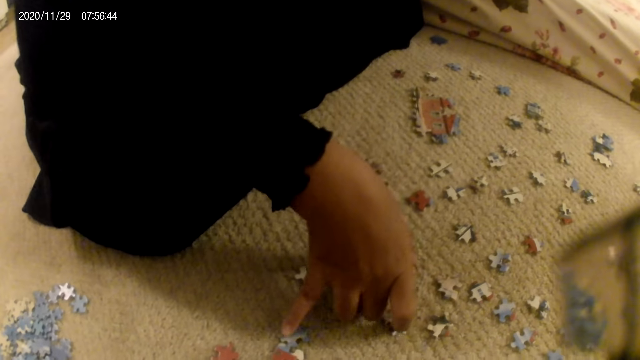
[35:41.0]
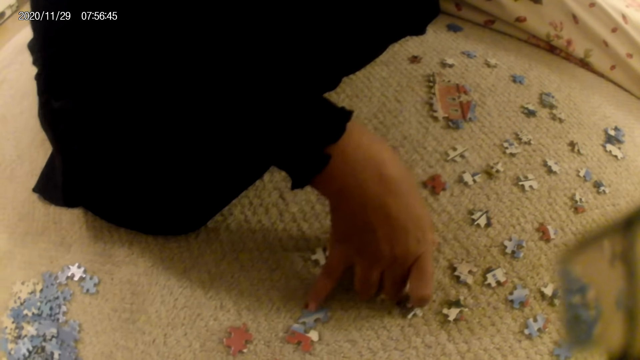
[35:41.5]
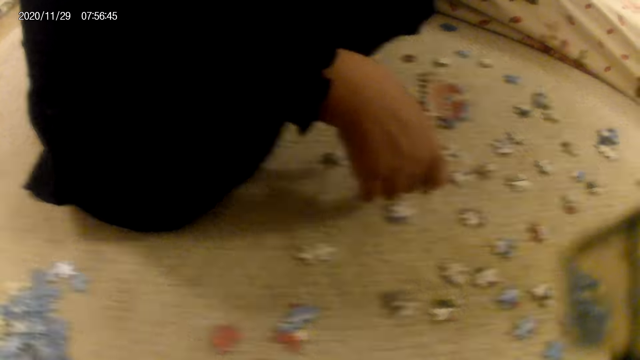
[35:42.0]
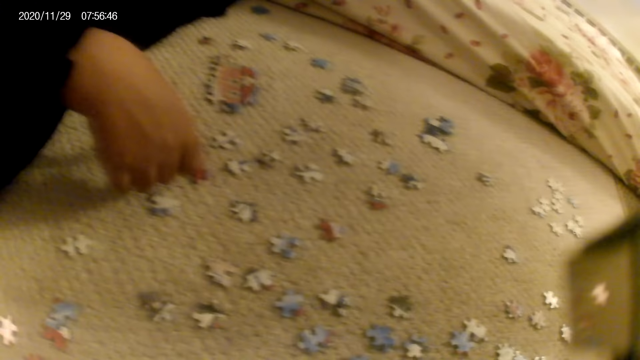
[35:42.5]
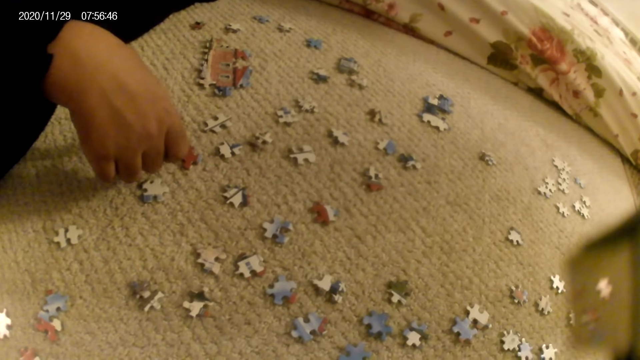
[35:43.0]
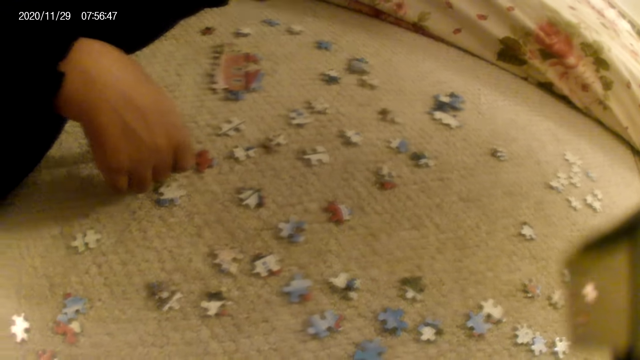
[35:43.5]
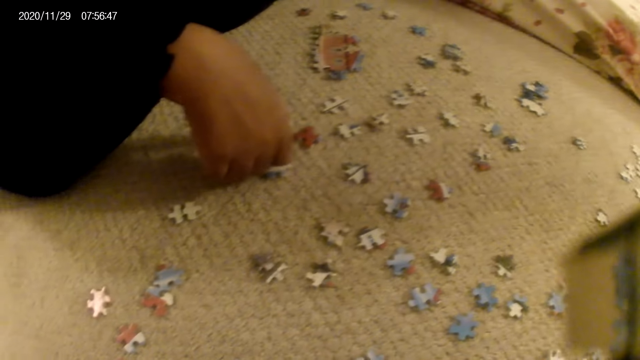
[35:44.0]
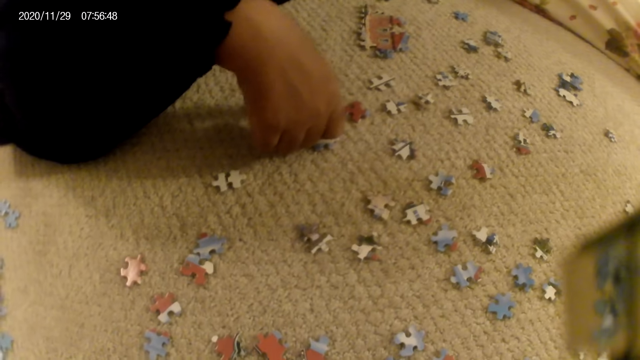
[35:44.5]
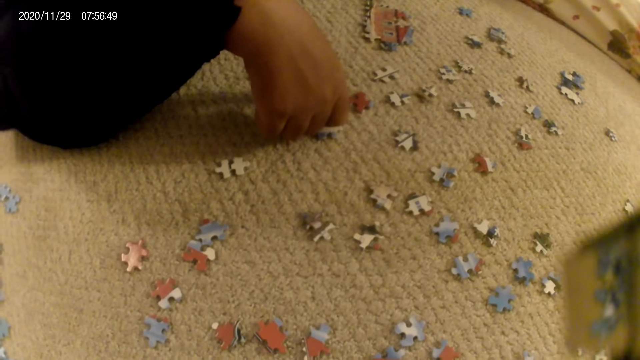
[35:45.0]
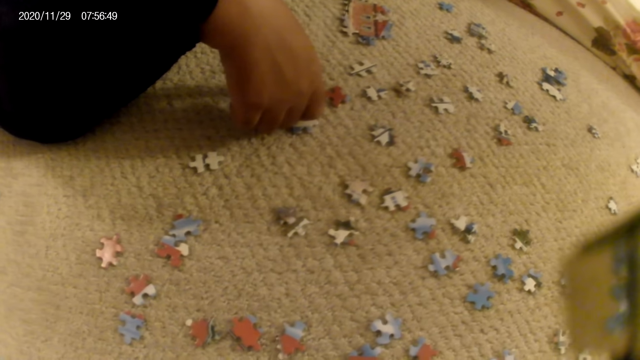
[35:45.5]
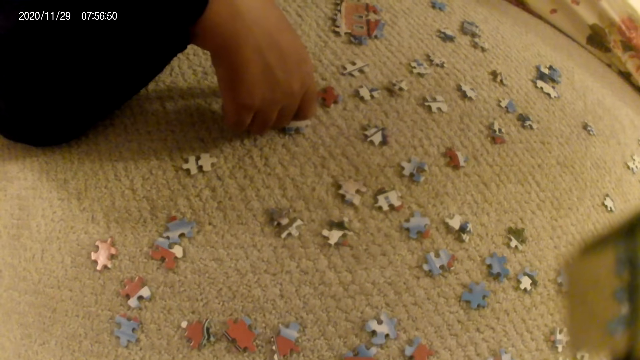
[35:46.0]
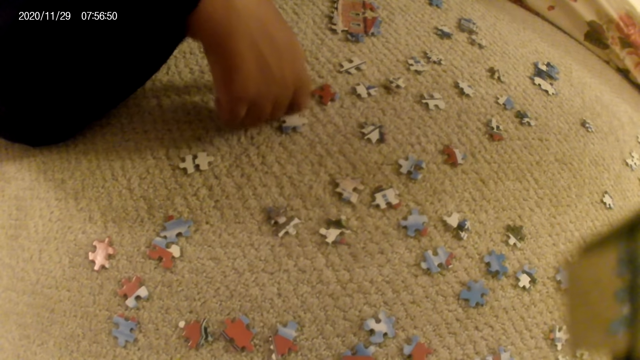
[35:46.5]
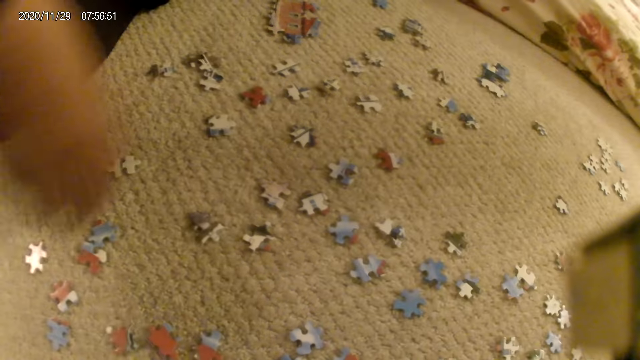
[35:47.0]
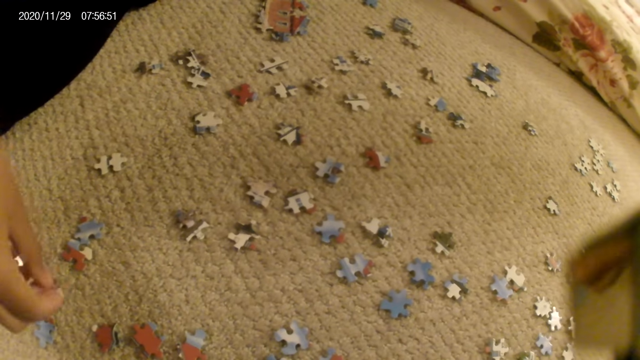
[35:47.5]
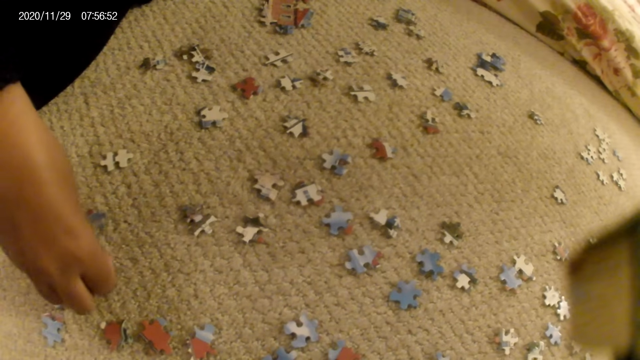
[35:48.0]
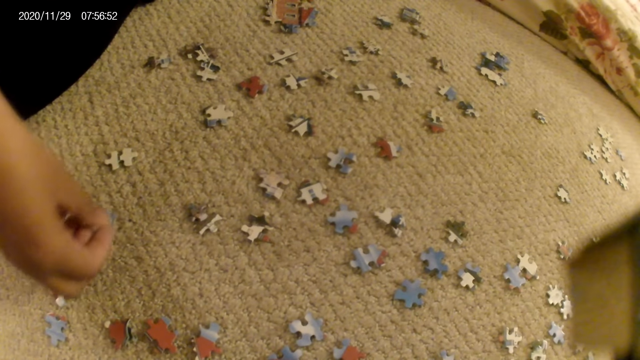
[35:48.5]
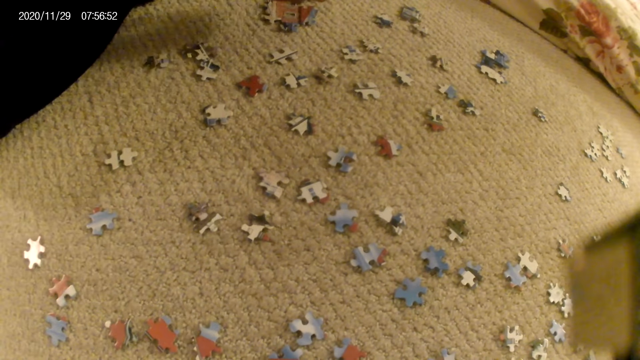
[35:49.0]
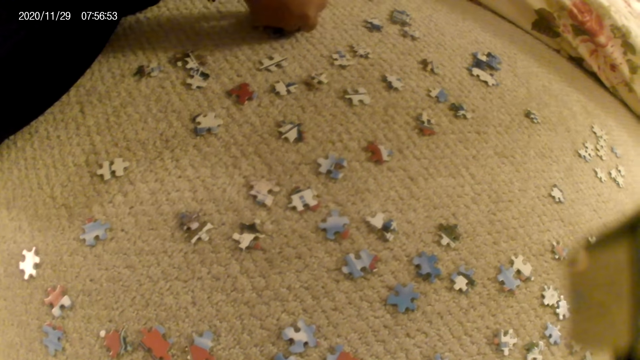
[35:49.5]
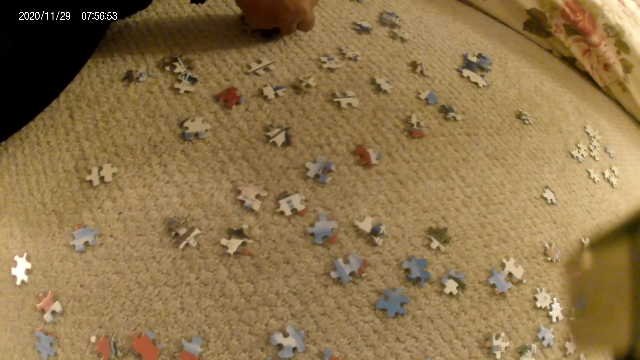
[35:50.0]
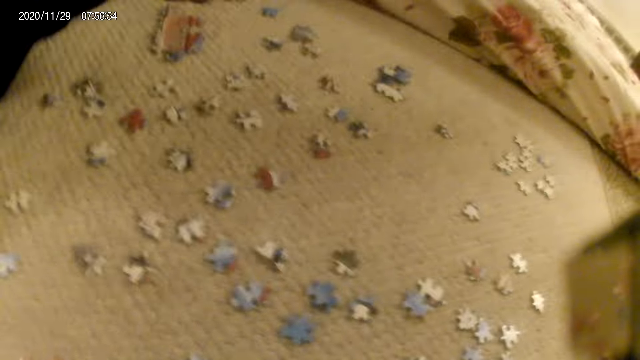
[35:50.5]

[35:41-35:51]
The lady stares at the puzzle pieces, picks a puzzle piece and fits the puzzle piece in the puzzle structure.

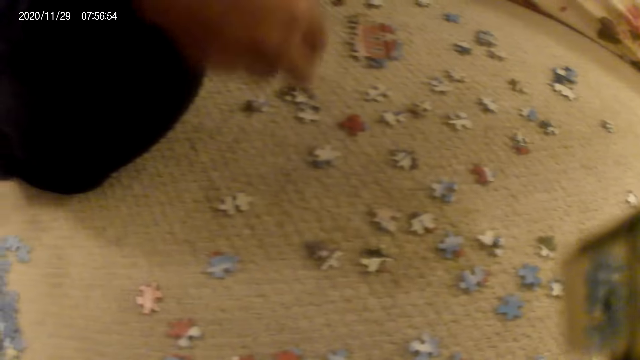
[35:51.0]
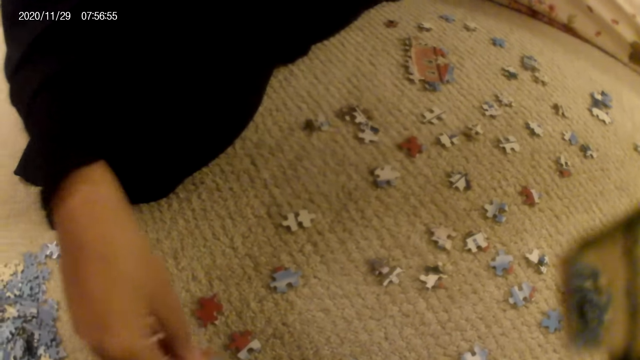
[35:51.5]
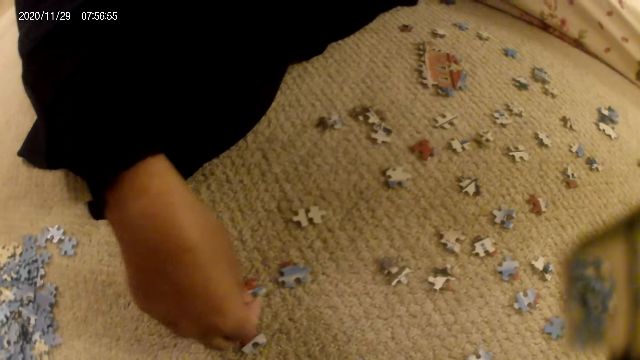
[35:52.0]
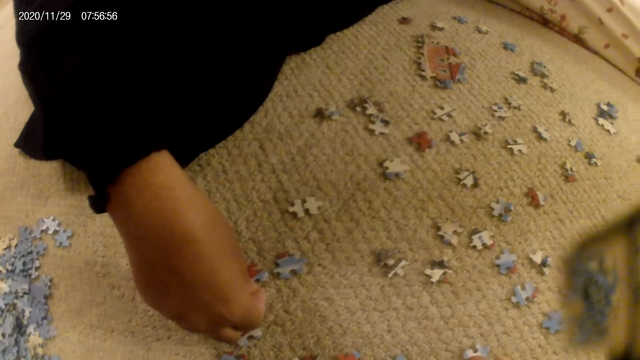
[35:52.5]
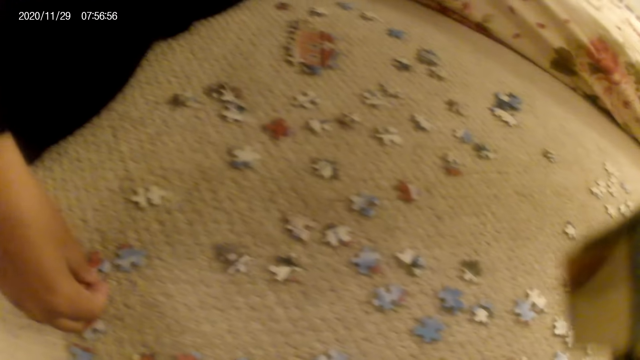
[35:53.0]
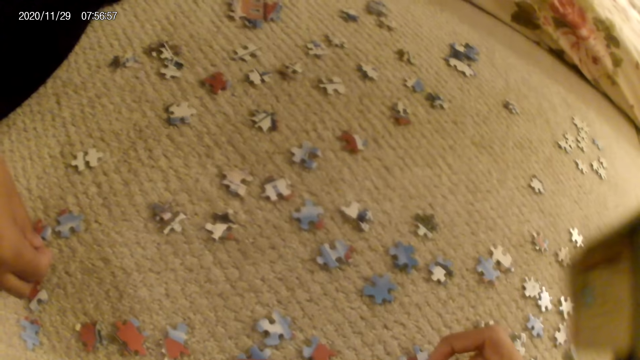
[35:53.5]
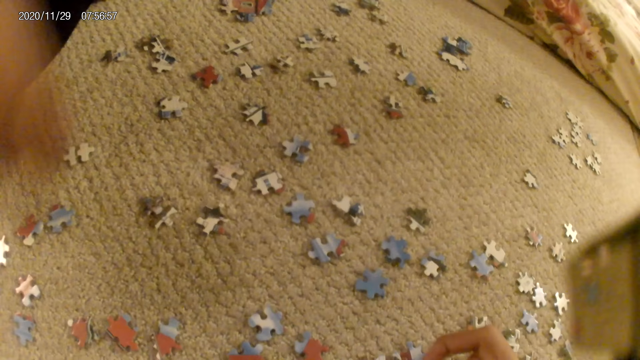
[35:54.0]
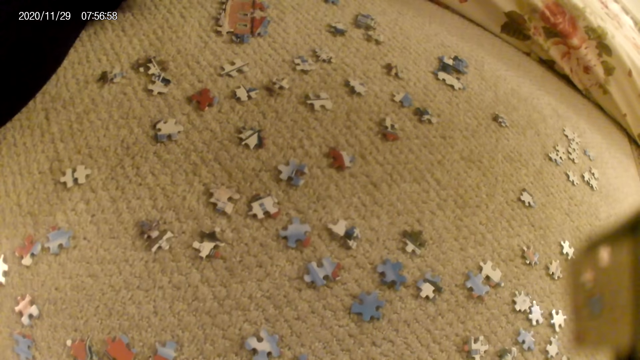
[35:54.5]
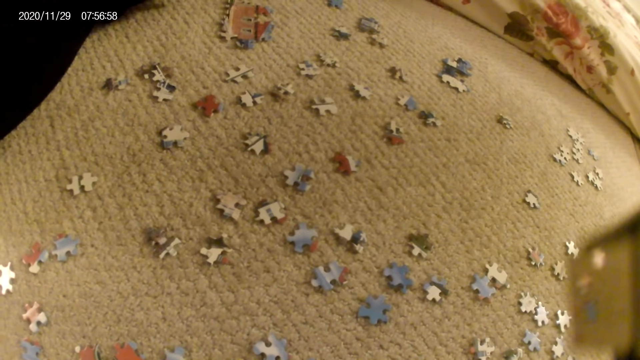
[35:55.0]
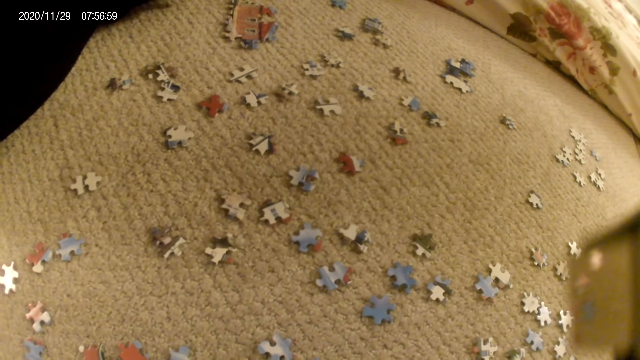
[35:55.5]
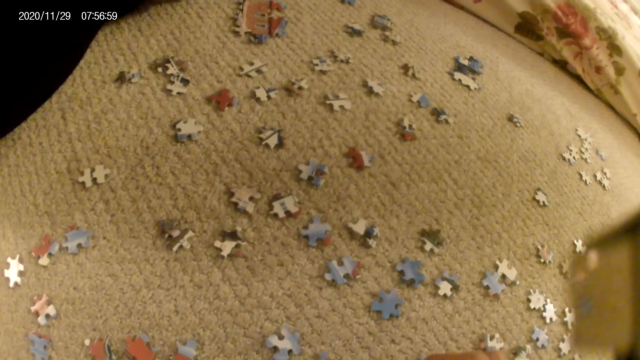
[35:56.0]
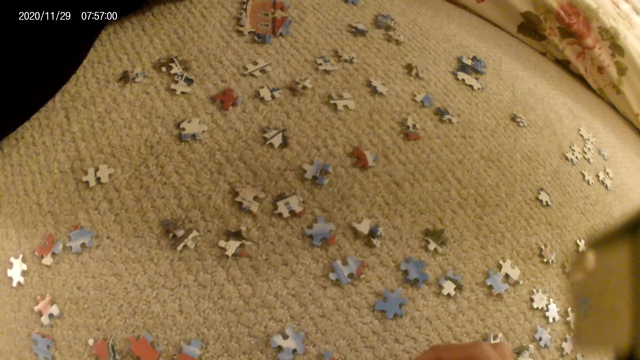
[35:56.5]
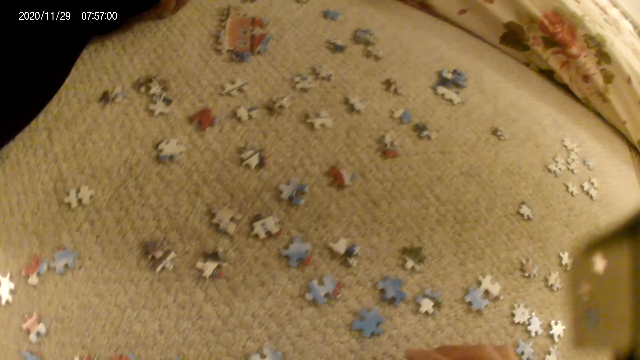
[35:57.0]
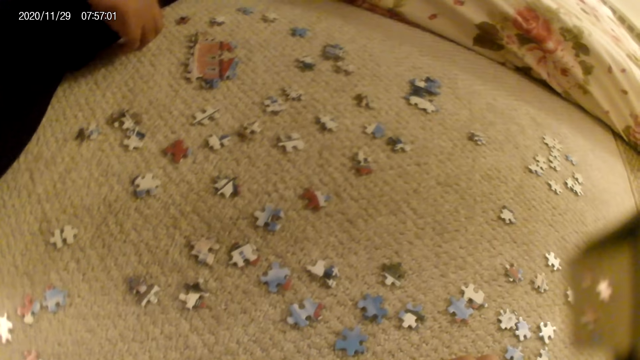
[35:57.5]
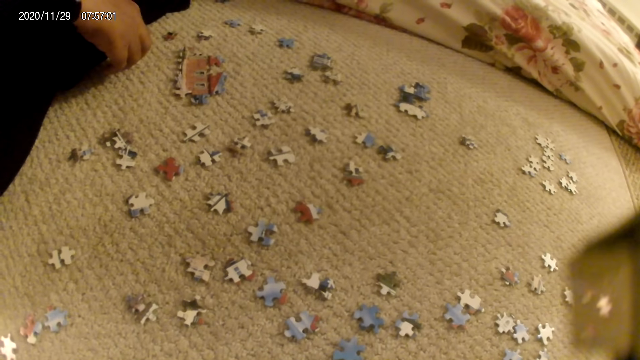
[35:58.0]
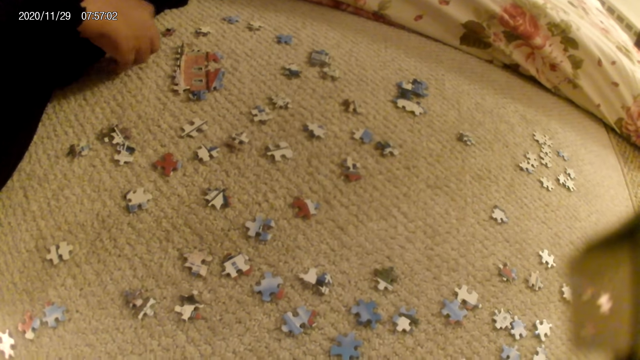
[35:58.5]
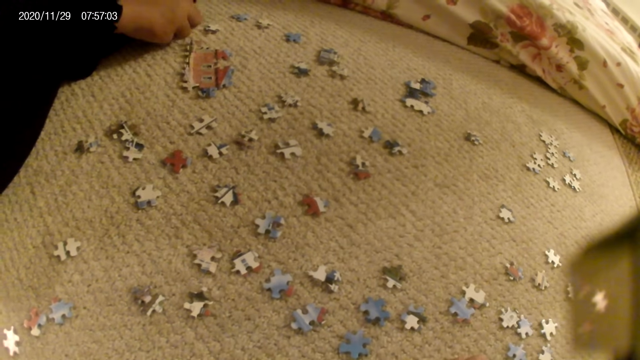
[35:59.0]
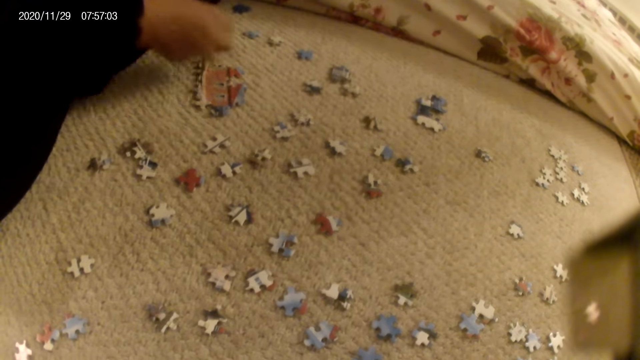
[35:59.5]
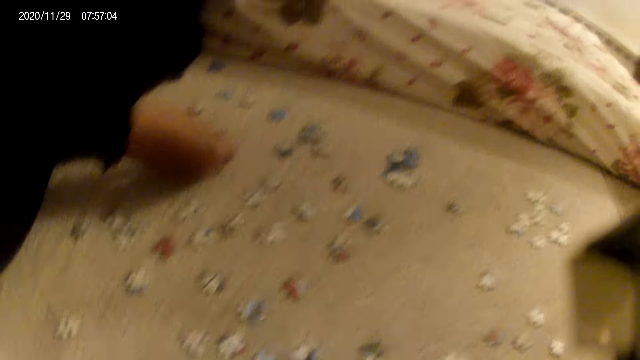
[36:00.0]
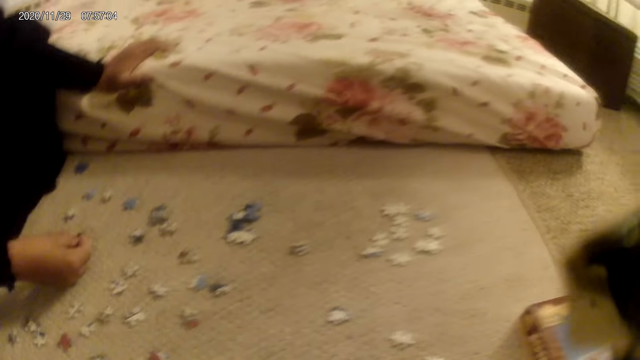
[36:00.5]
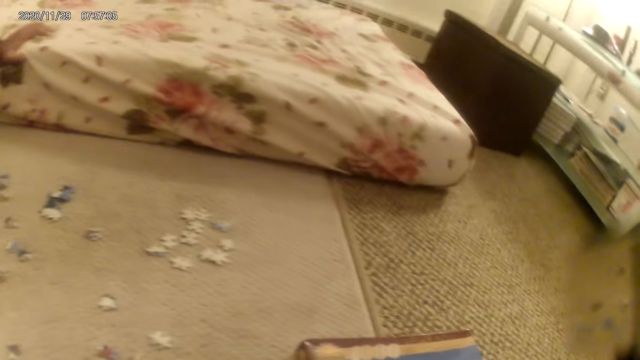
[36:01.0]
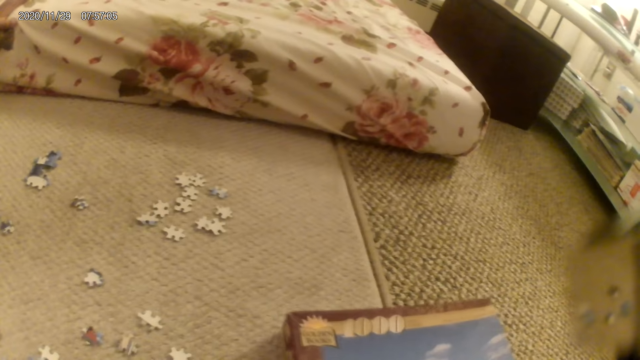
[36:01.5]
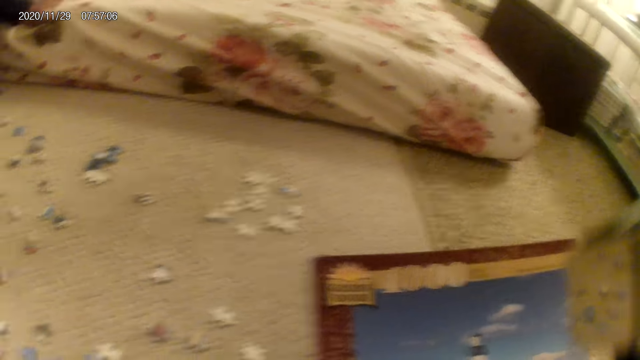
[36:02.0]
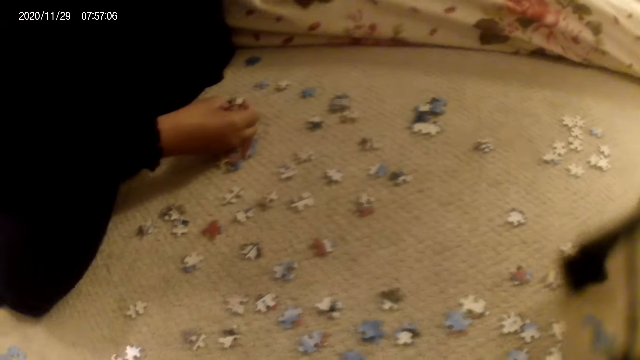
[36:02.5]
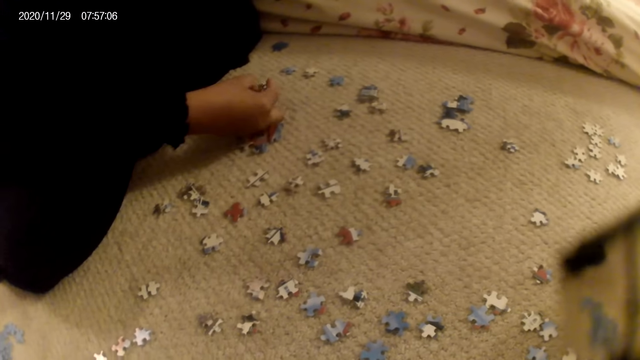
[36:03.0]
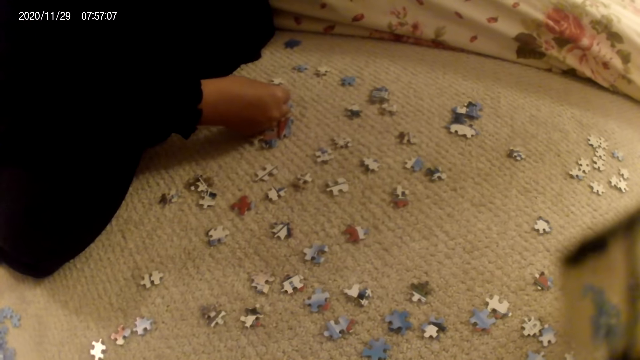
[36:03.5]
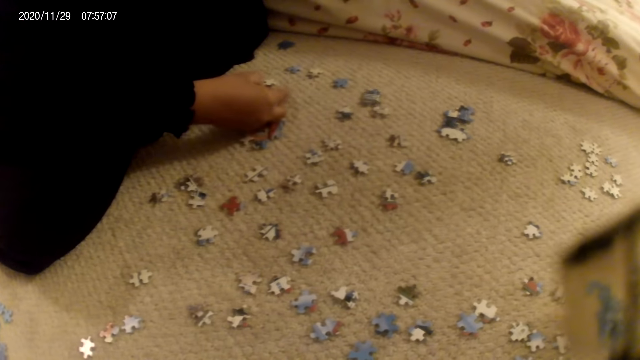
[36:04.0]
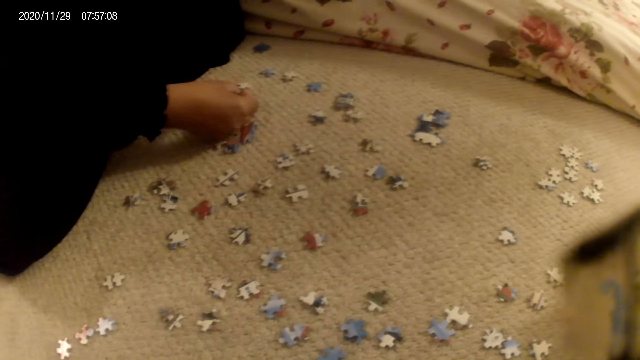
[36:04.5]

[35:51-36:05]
The lady places the puzzle piece on the floor. The camera wearer picks a puzzle piece. The lady stares at the puzzle pieces, picks a puzzle piece and fits the puzzle piece in the puzzle structure. The camera wearer picks the puzzle box. The lady stares at a puzzle piece. The camera wearer looks around. The lady fits the puzzle piece in the puzzle structure.
